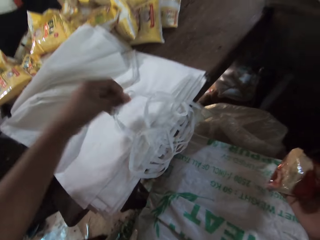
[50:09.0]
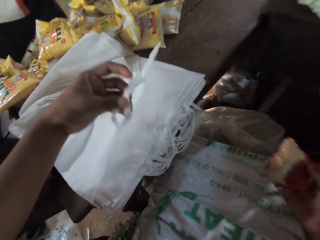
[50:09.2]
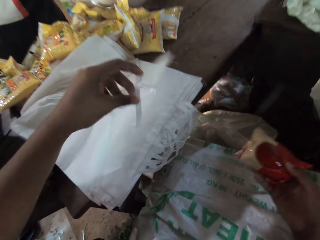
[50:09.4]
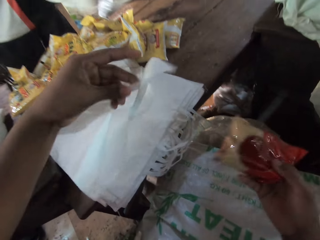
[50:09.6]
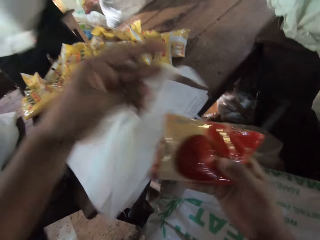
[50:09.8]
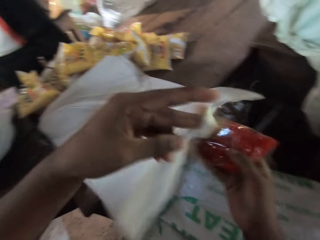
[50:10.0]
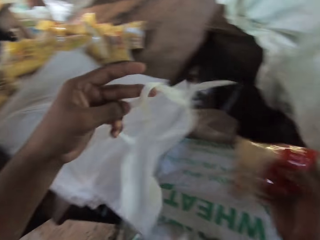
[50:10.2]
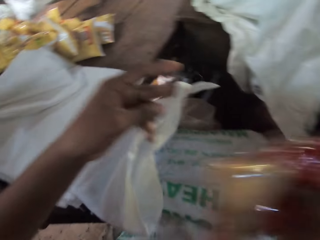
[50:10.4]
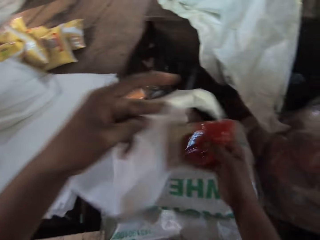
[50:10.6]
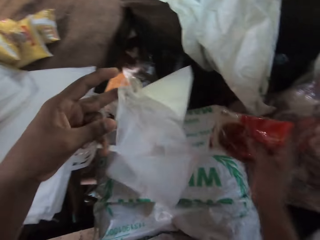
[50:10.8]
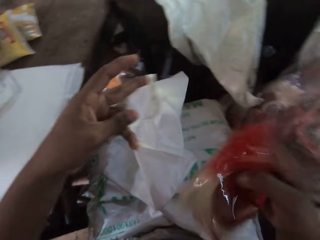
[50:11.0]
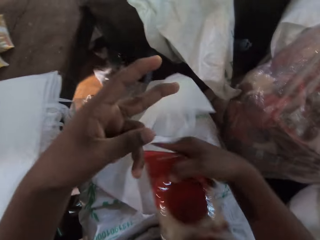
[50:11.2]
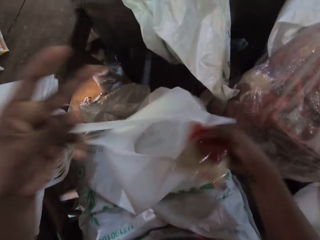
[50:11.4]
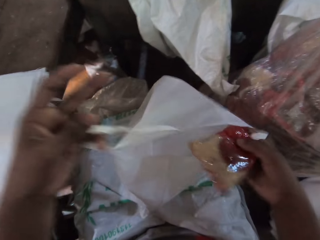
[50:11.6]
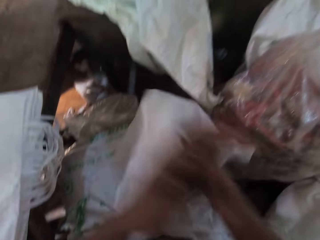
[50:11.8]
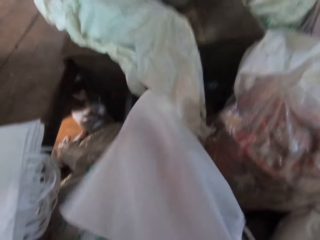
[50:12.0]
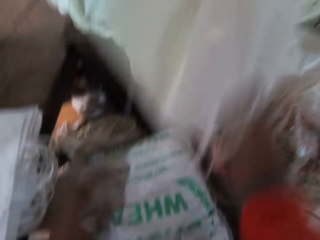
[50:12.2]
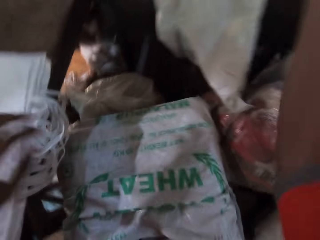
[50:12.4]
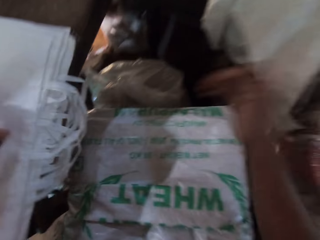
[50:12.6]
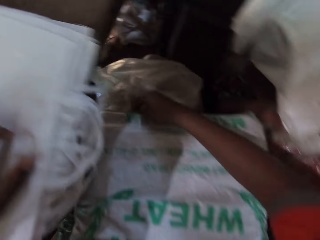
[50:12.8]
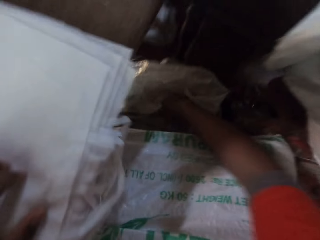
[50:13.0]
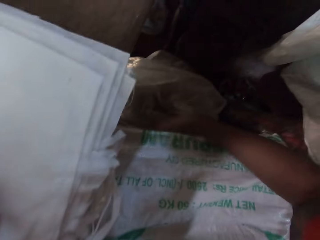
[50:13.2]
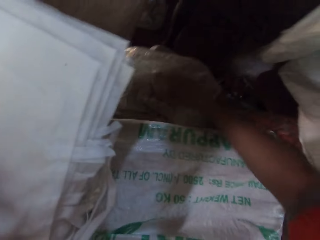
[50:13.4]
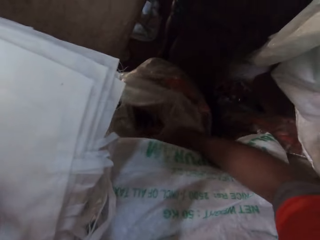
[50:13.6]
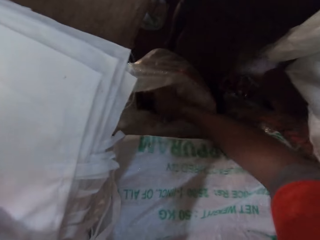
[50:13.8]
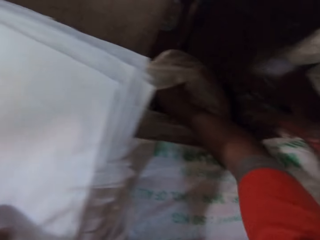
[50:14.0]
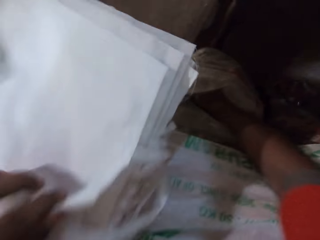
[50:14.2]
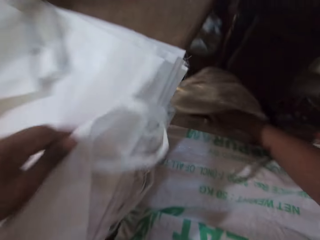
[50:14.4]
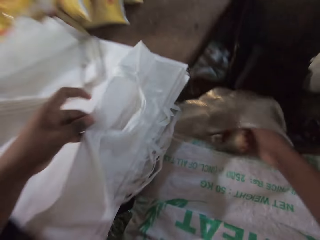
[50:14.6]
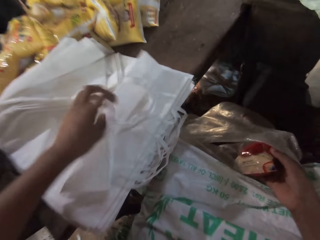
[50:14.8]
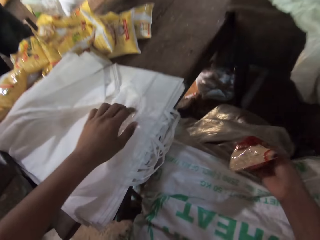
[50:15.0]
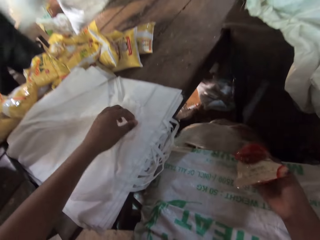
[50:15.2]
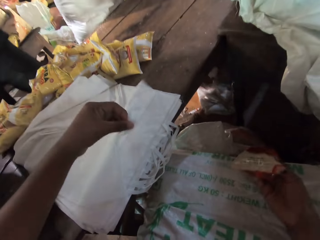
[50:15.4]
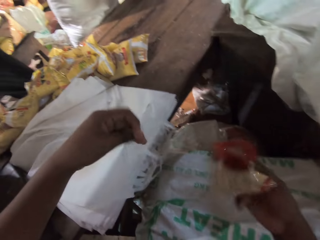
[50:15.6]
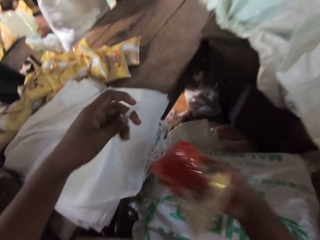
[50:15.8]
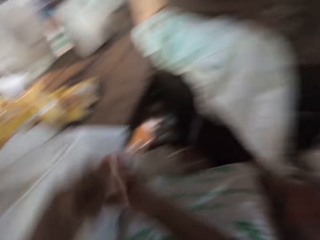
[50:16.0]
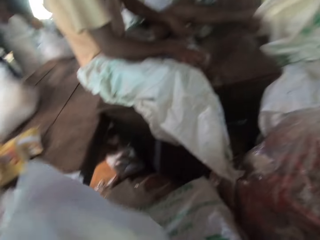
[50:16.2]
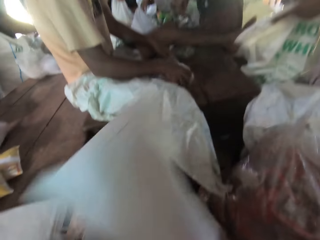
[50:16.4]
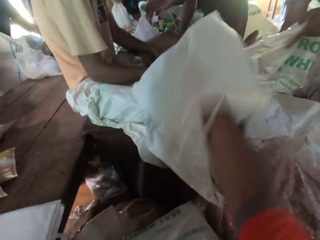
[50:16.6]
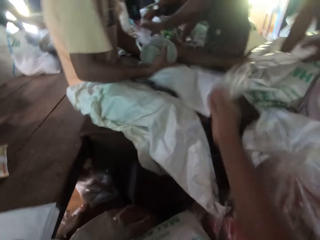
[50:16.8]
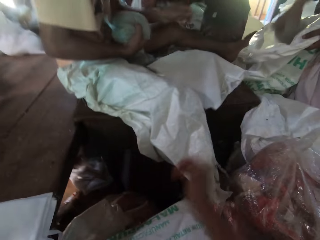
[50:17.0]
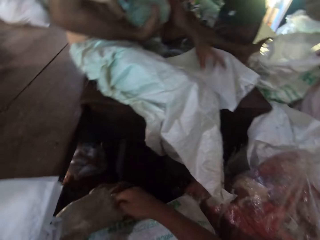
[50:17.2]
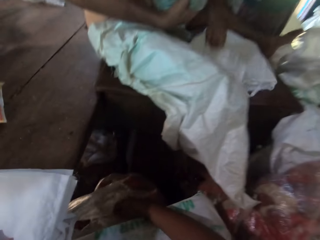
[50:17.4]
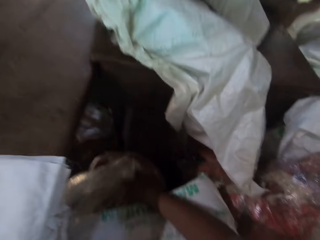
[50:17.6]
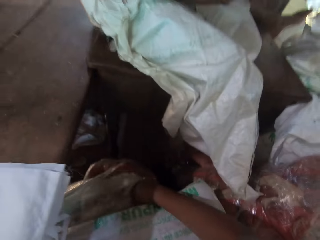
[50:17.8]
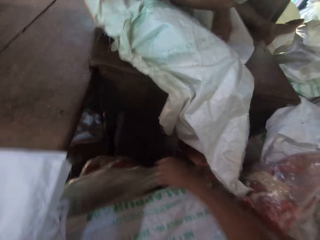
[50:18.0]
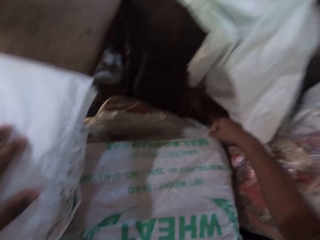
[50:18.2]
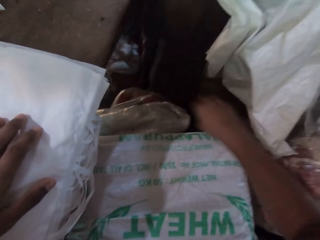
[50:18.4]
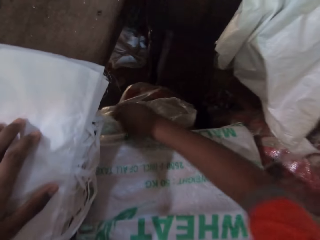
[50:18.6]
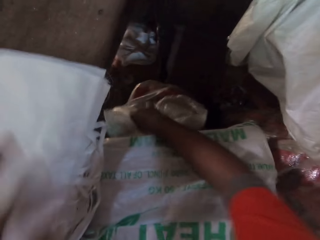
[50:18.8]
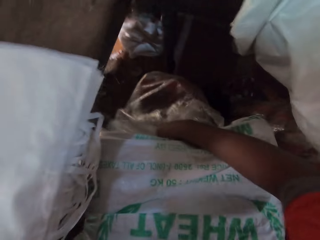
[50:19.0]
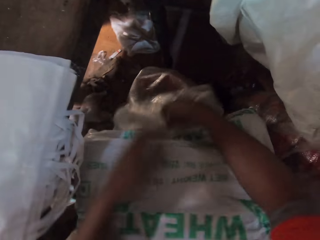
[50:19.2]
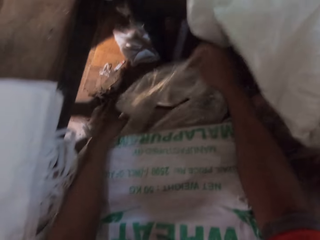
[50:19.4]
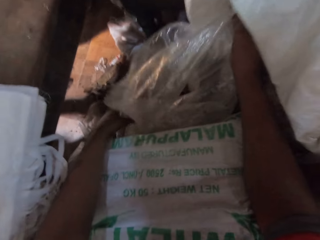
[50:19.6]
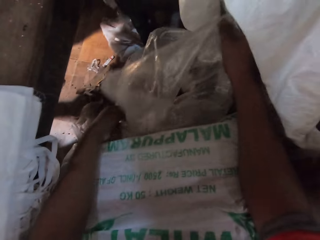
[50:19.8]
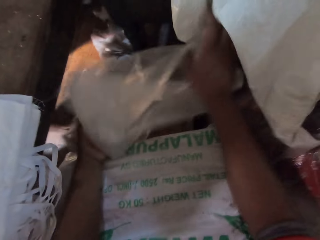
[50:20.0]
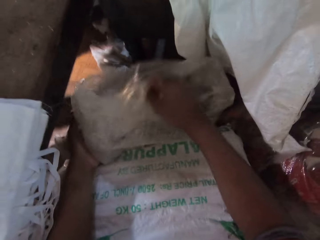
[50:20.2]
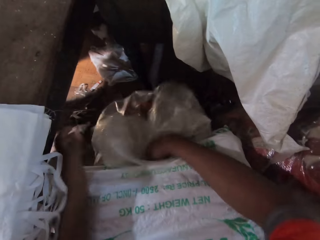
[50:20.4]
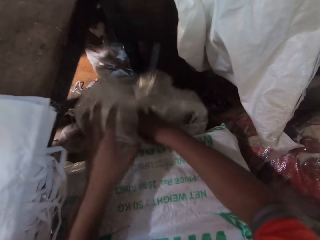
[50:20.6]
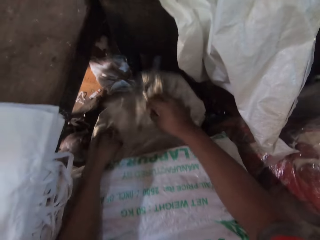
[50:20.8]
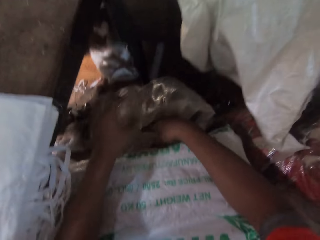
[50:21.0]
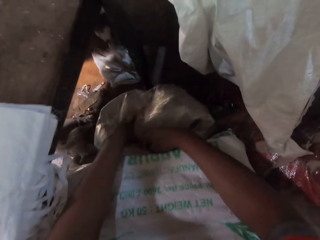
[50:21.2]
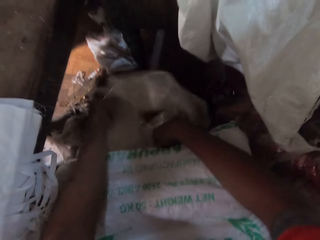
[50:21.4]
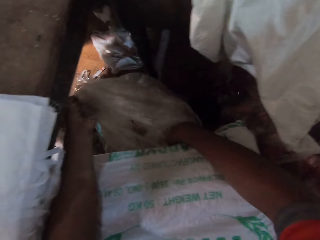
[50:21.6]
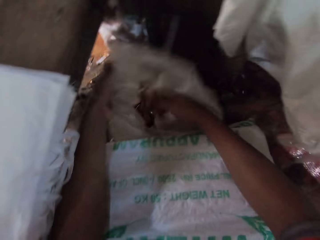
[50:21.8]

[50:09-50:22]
The camera wearer repacks the packs in the sack into bag packs. He puts the packaged rice in his right hand into the plastic bag in his left hand. He passes the plastic bag to the man with his right hand. He holds the plastic bag on the table with his left hand. He picks up the packaged rice from the sack on the floor with his right hand. He puts the packaged rice into the plastic bag on the table with his right hand. He drops the plastic bag onto the table with his right hand. The man picks up the plastic bag from the table with his left hand. The camera wearer dips his right hand into the sack on the floor. He folds the sack. He holds the sack on the floor with both hands.

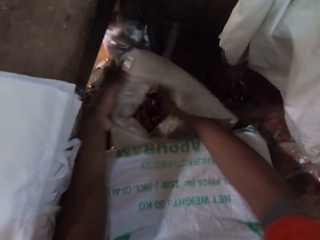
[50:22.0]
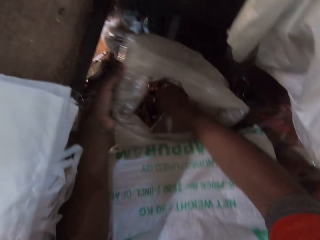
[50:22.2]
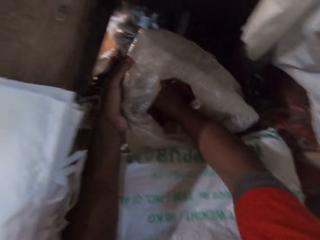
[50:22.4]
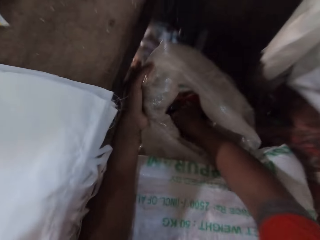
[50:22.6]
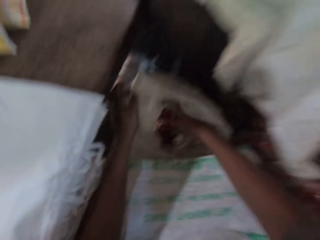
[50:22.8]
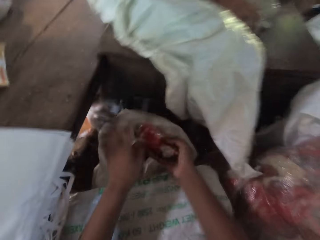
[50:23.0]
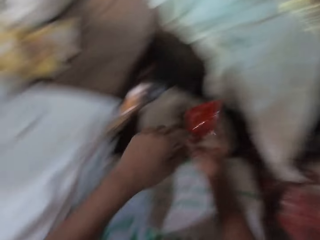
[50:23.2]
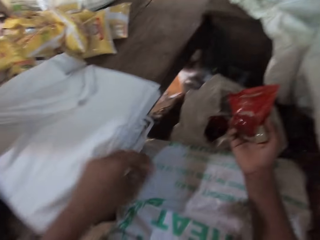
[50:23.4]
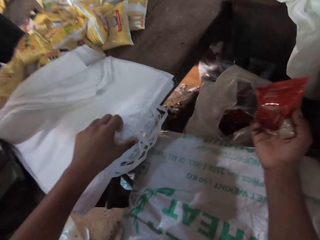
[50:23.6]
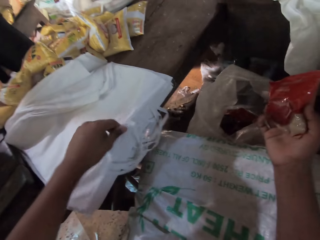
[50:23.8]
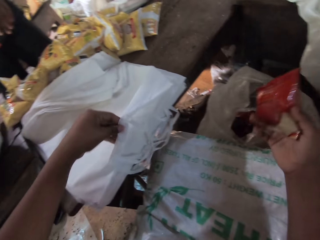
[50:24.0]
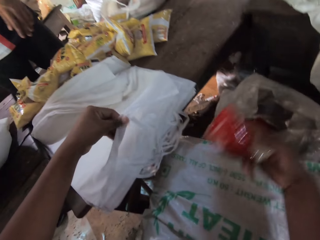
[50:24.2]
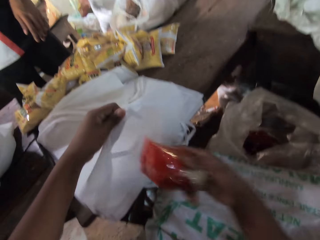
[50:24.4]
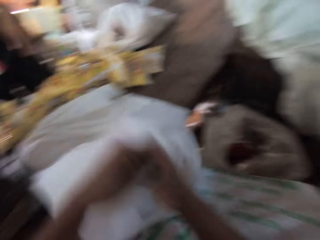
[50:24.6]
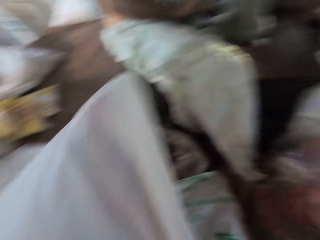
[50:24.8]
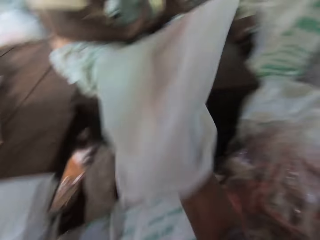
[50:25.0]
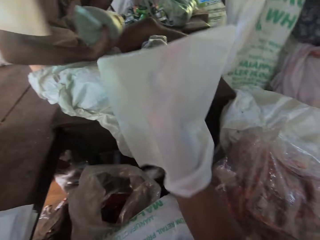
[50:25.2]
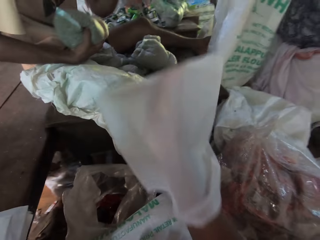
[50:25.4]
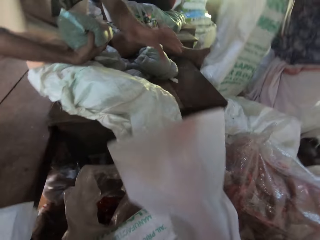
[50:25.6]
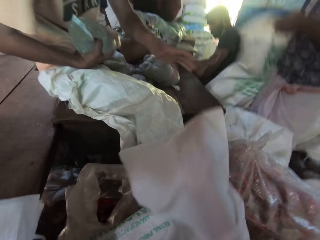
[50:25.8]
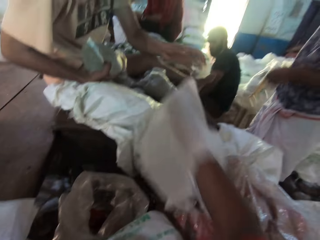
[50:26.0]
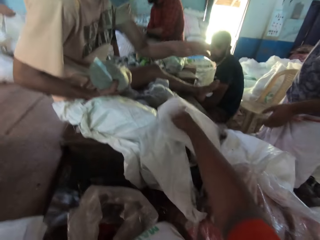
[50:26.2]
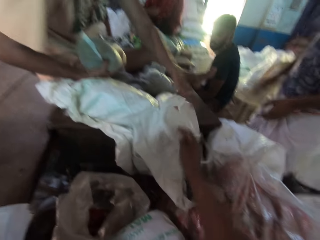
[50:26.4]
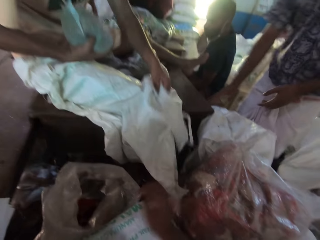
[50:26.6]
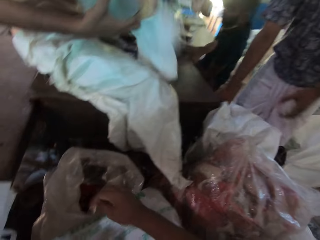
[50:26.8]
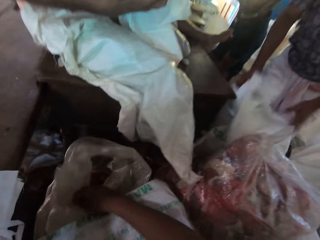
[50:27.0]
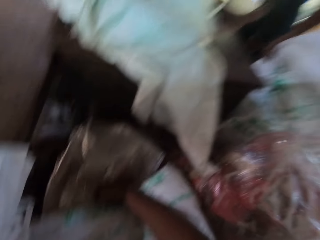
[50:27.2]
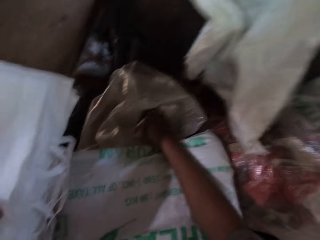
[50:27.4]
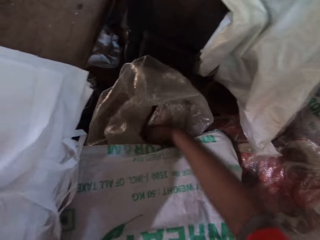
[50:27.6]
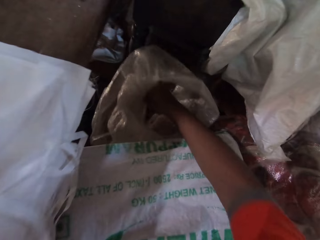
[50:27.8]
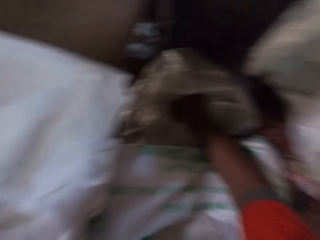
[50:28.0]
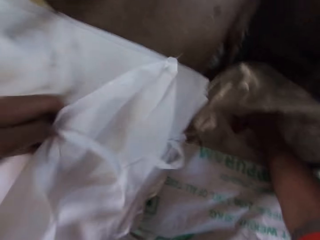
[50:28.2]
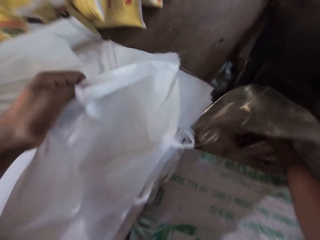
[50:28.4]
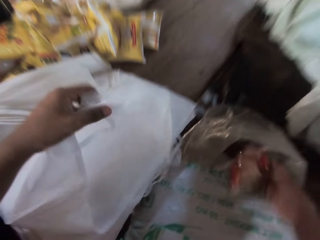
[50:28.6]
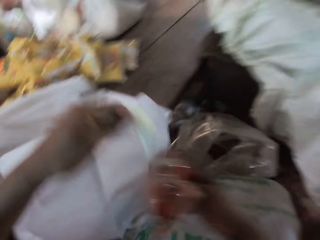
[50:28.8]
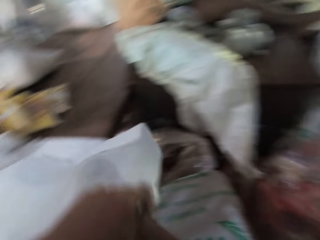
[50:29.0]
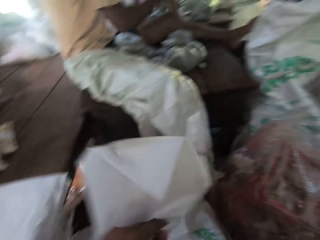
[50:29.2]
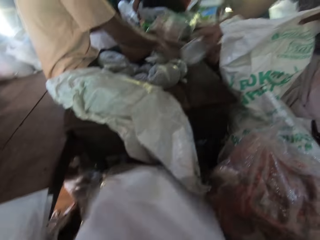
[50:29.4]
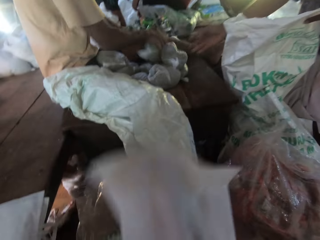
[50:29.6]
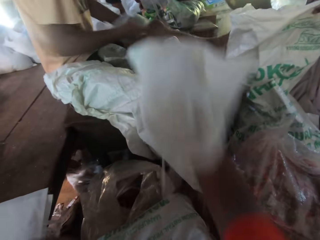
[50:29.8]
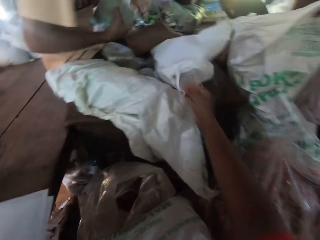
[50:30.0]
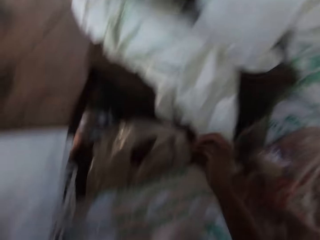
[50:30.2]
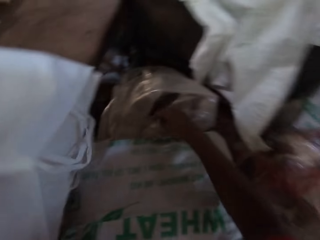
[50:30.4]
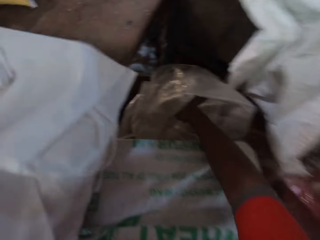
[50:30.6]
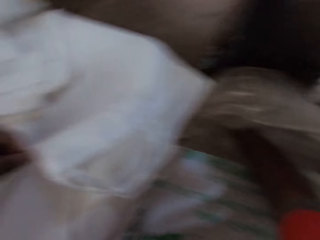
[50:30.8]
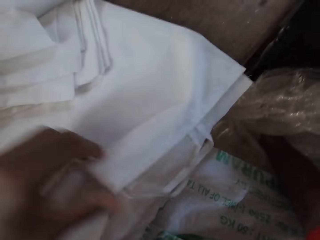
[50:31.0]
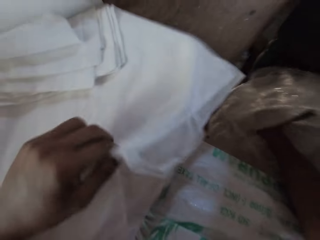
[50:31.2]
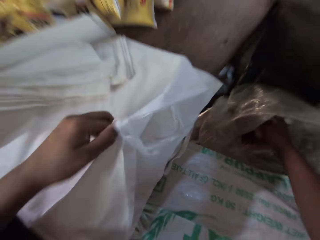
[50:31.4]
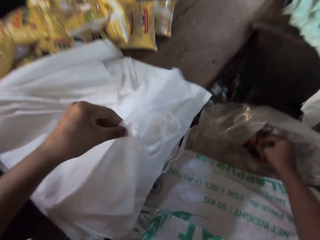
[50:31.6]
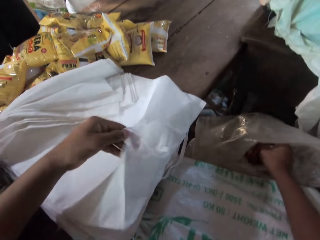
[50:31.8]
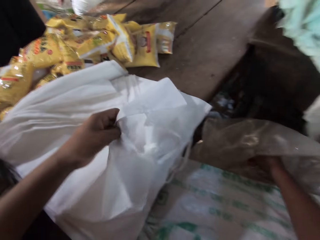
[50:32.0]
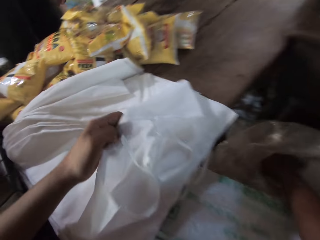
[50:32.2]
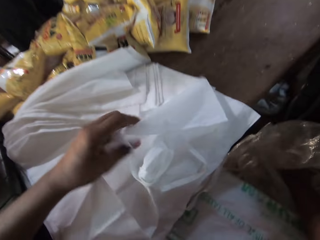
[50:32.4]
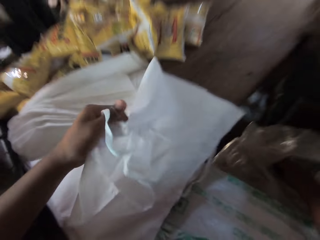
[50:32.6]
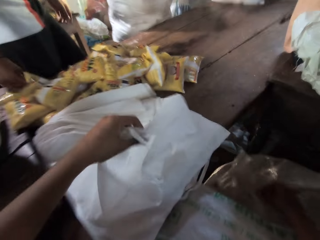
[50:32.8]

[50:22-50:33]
The camera wearer picks up the packaged rice from the sack on the floor with his right hand. He holds the plastic bag on the table with his left hand. He puts the packaged rice in his right hand into the plastic bag in his left hand. He drops the plastic bag onto the table with his right hand. He picks up the packaged rice from the sack on the floor with his right hand. He holds the plastic bag on the table with his left hand. He puts the packaged rice into the plastic bag on the table with his right hand. He drops the plastic bag onto the table with his right hand. He holds the plastic bag on the table with his left hand. He picks up the packaged rice from the sack on the floor with his right hand.
